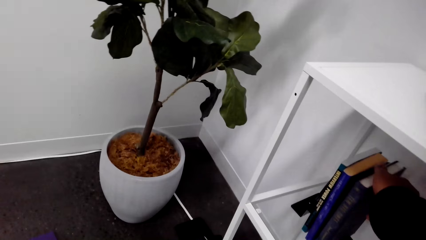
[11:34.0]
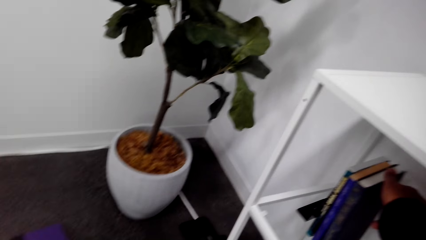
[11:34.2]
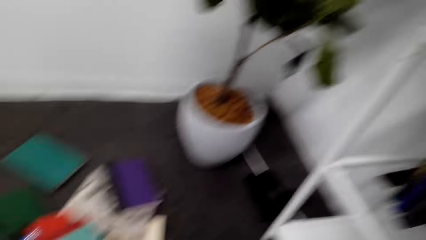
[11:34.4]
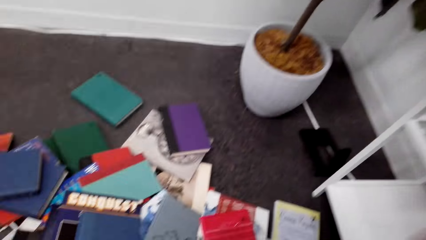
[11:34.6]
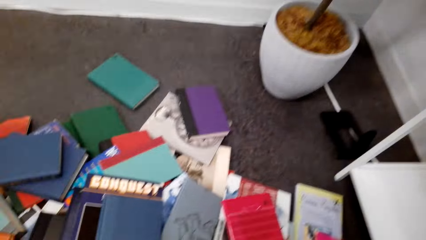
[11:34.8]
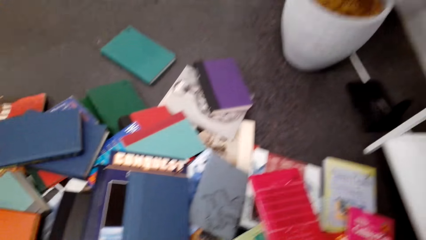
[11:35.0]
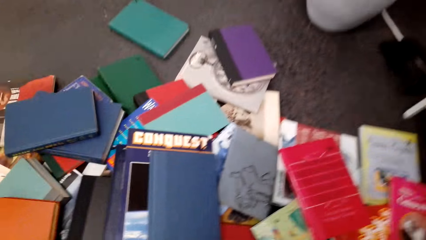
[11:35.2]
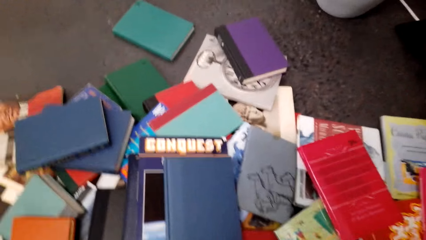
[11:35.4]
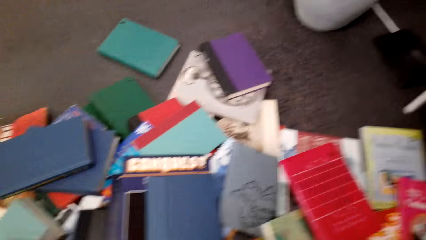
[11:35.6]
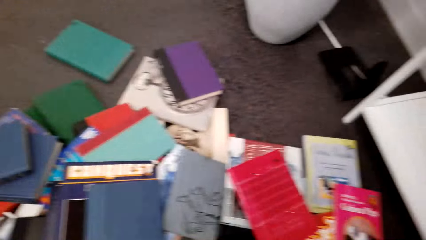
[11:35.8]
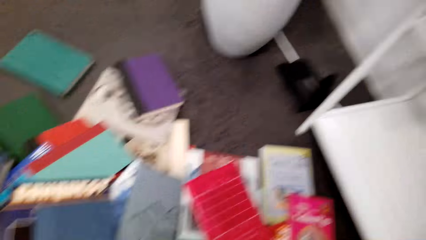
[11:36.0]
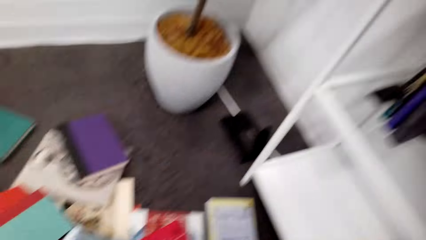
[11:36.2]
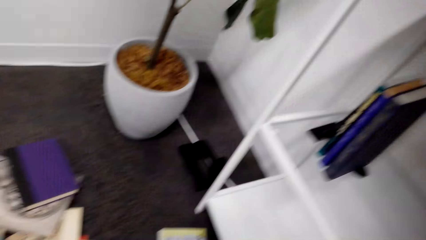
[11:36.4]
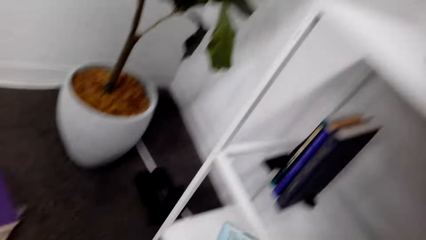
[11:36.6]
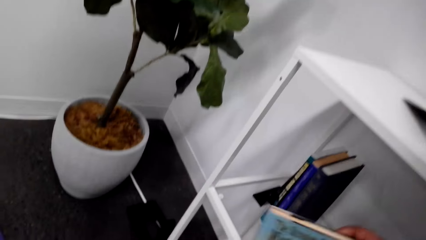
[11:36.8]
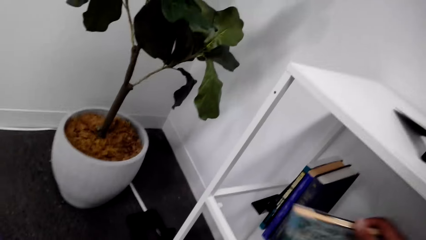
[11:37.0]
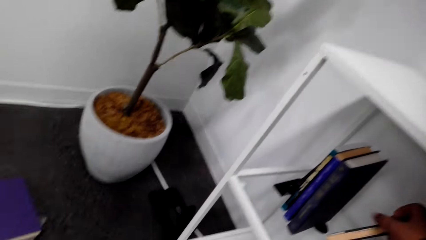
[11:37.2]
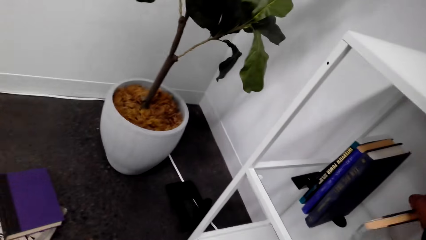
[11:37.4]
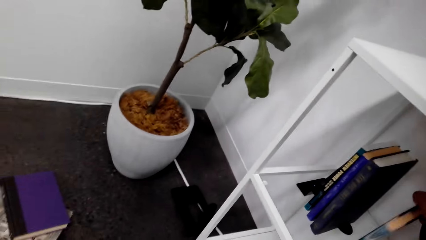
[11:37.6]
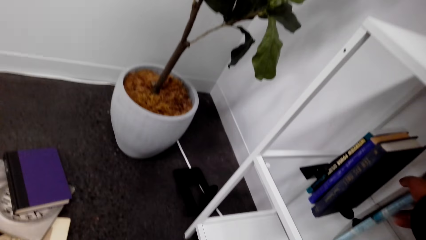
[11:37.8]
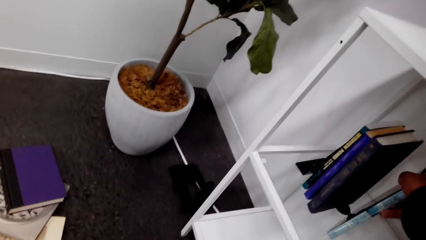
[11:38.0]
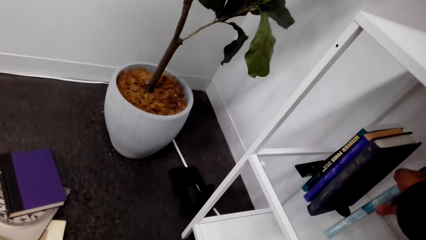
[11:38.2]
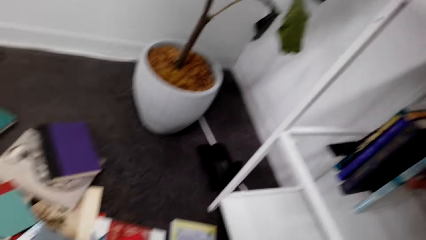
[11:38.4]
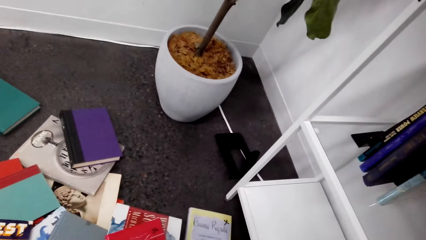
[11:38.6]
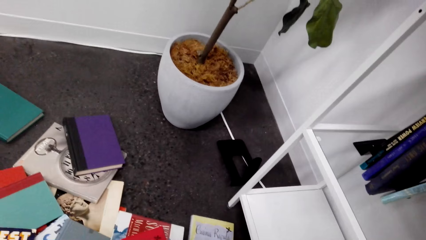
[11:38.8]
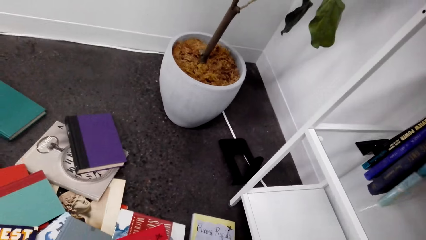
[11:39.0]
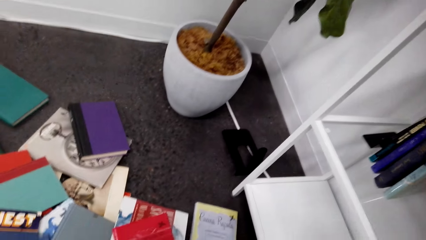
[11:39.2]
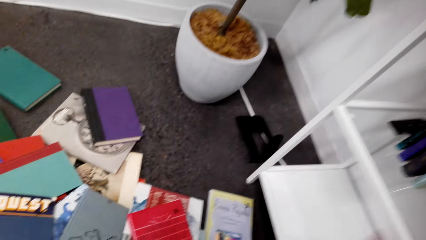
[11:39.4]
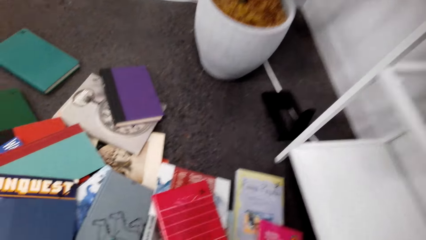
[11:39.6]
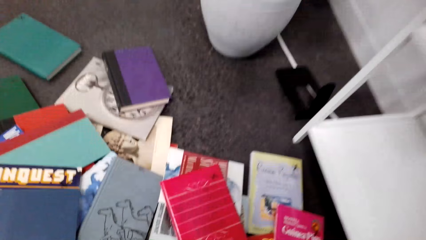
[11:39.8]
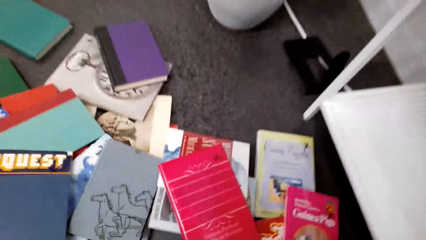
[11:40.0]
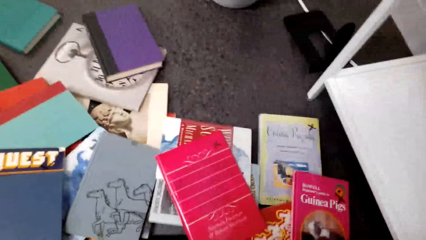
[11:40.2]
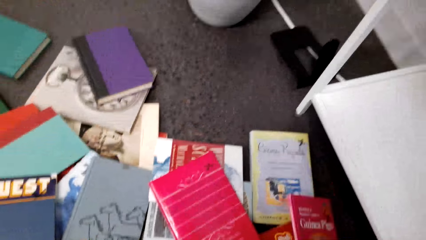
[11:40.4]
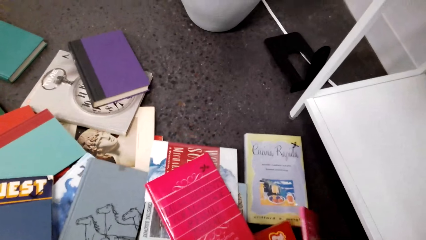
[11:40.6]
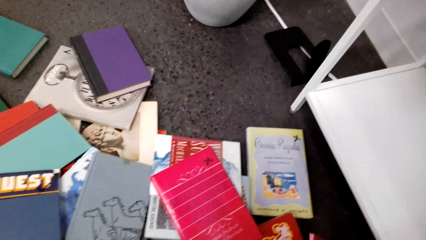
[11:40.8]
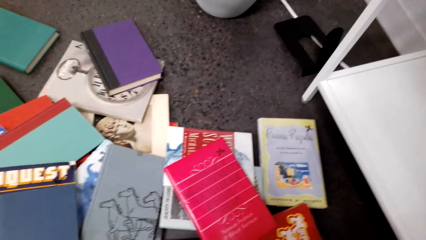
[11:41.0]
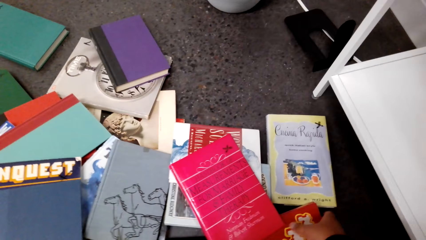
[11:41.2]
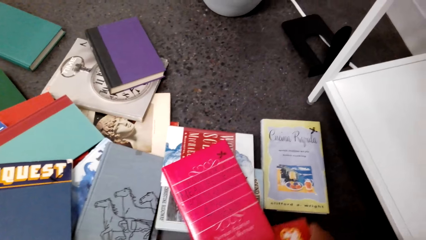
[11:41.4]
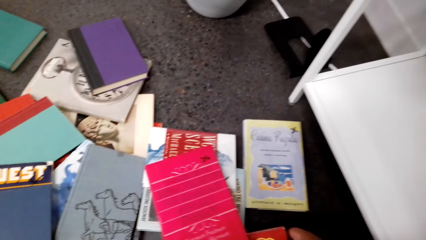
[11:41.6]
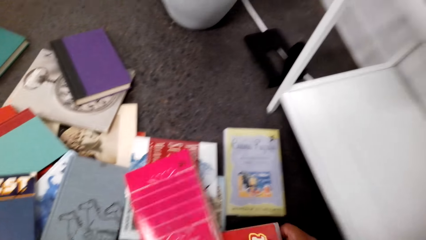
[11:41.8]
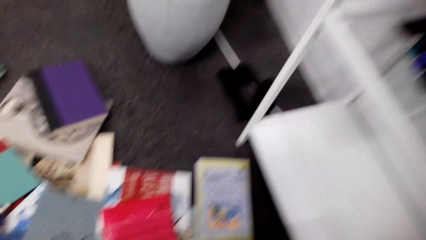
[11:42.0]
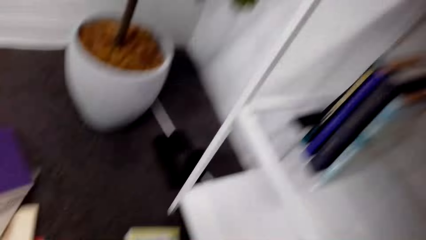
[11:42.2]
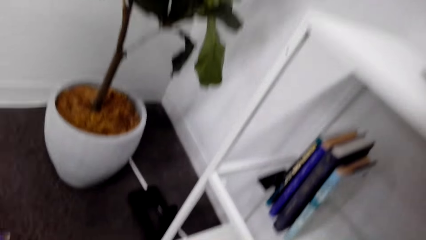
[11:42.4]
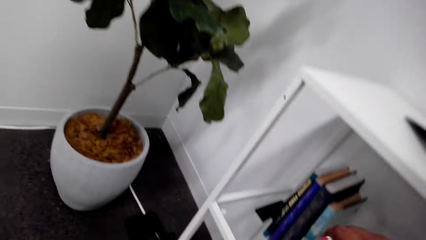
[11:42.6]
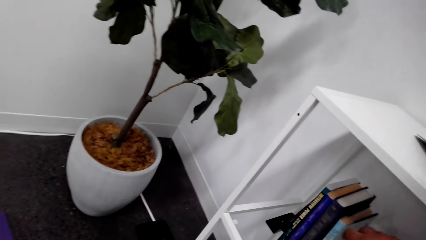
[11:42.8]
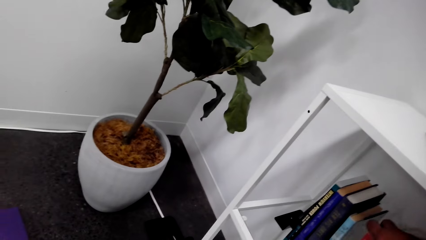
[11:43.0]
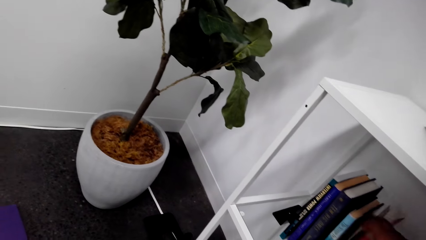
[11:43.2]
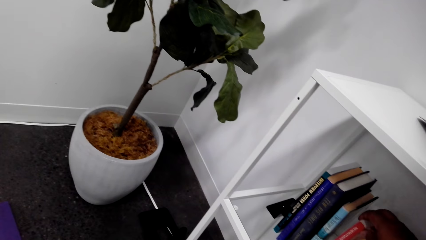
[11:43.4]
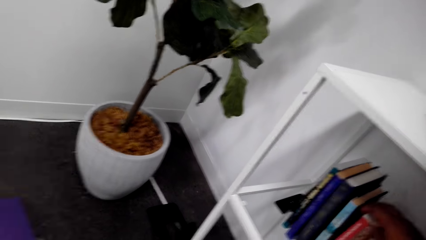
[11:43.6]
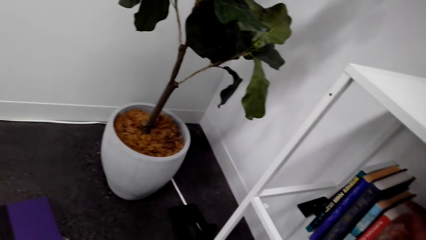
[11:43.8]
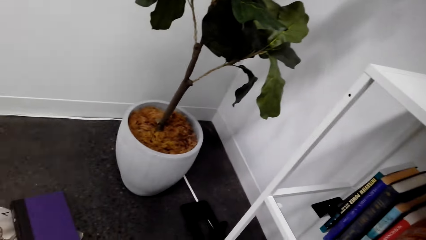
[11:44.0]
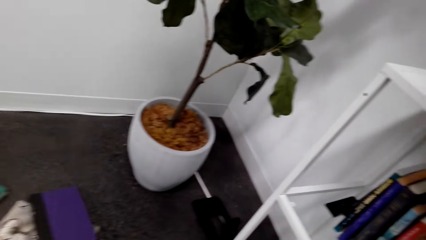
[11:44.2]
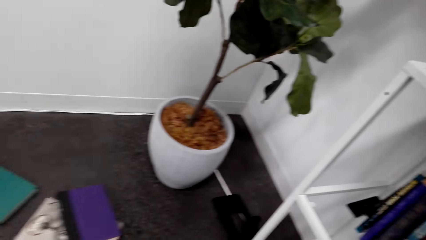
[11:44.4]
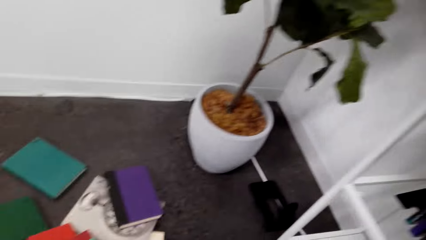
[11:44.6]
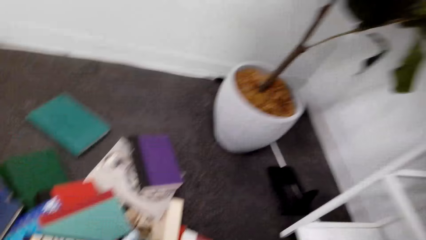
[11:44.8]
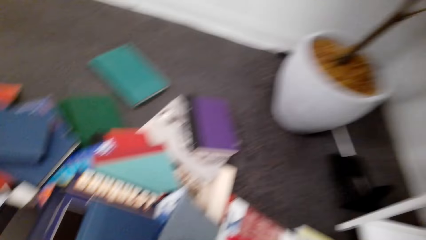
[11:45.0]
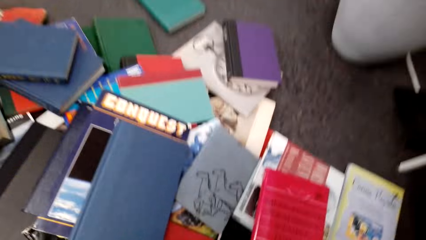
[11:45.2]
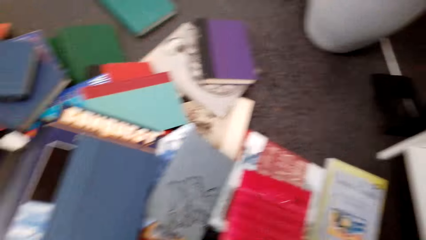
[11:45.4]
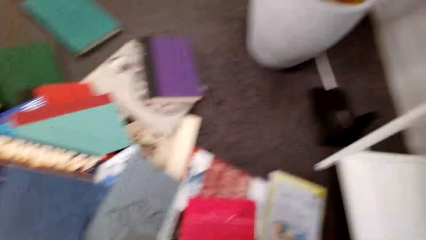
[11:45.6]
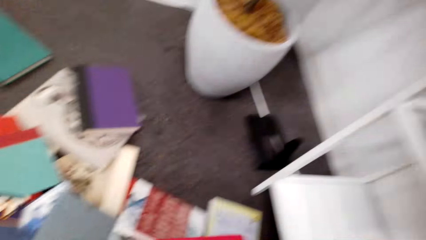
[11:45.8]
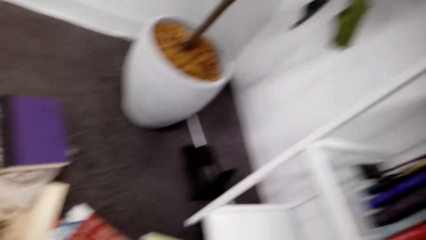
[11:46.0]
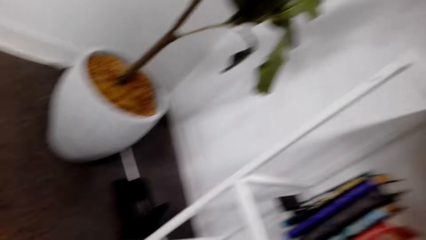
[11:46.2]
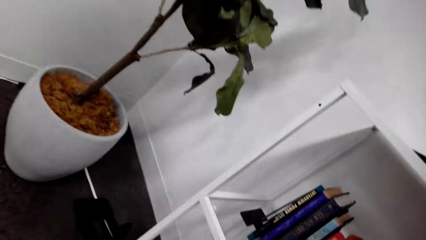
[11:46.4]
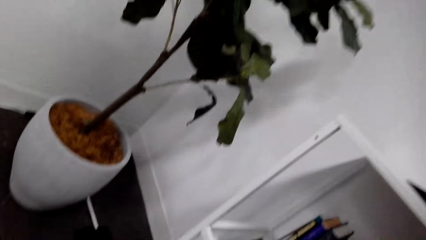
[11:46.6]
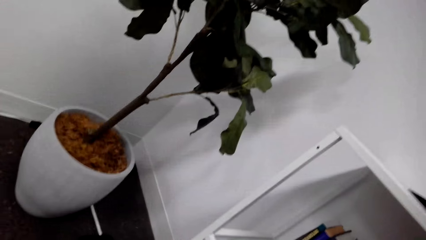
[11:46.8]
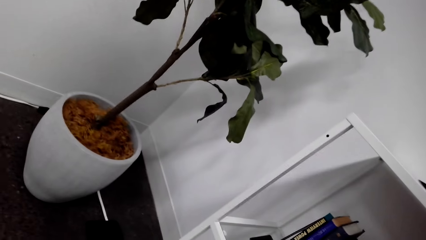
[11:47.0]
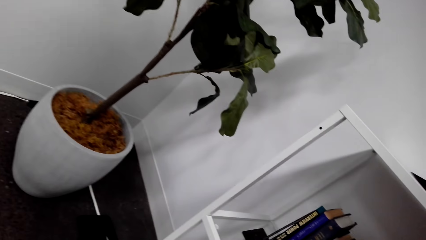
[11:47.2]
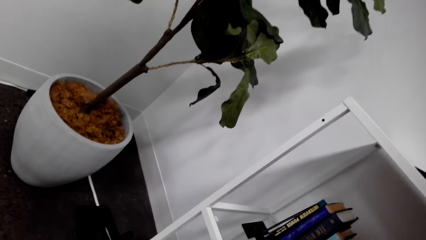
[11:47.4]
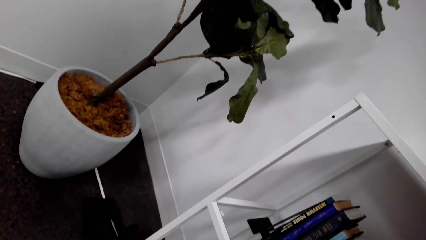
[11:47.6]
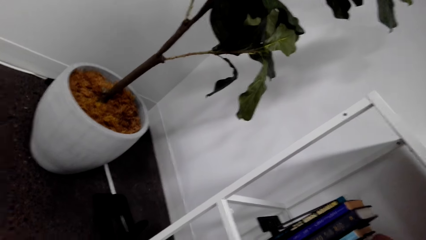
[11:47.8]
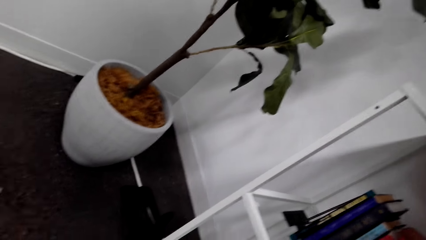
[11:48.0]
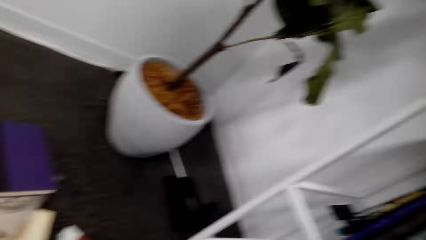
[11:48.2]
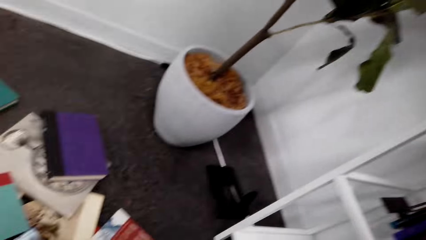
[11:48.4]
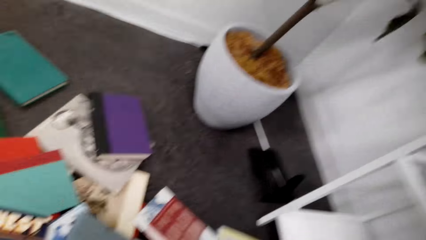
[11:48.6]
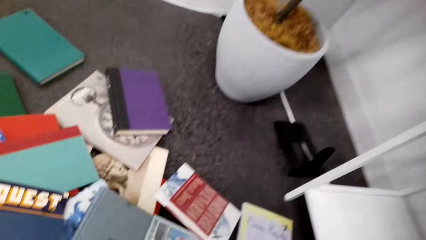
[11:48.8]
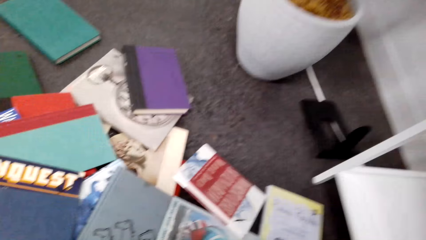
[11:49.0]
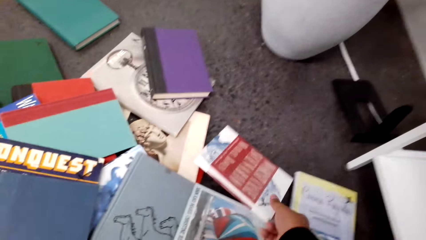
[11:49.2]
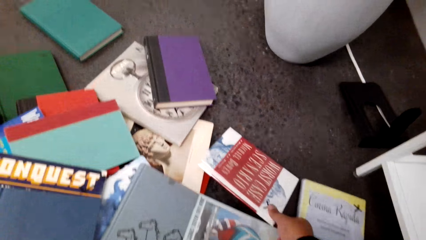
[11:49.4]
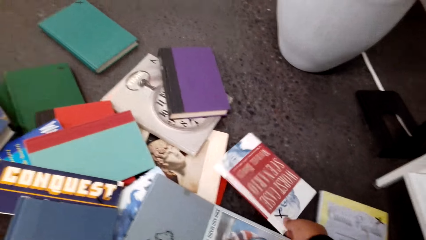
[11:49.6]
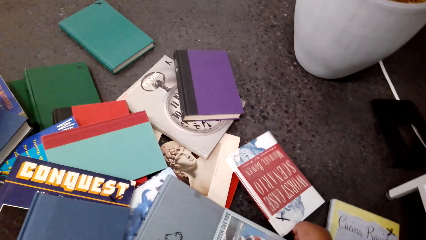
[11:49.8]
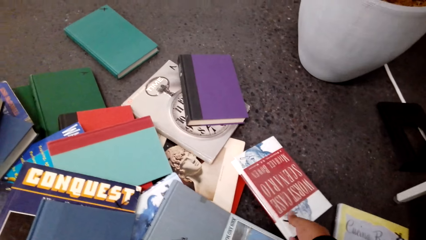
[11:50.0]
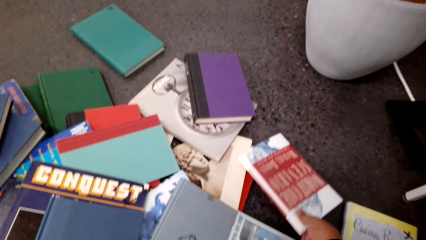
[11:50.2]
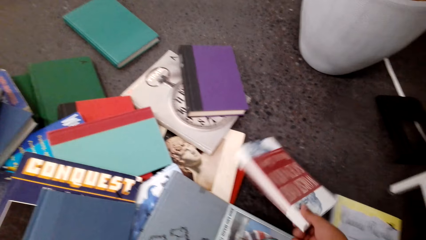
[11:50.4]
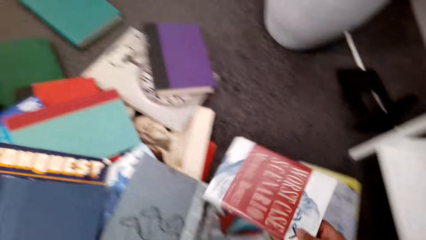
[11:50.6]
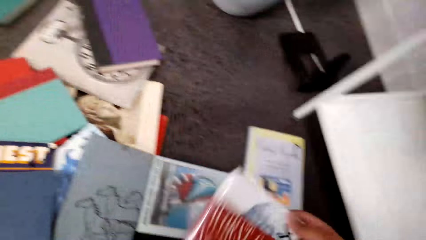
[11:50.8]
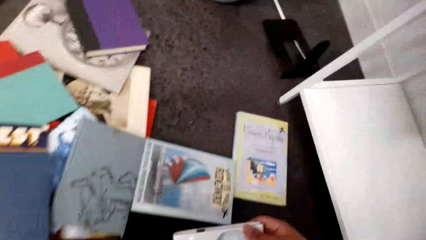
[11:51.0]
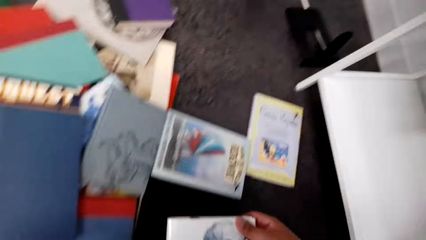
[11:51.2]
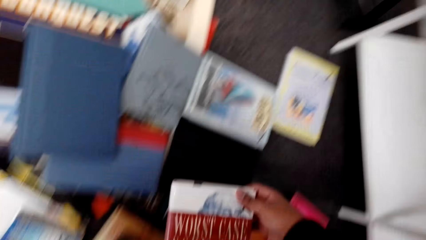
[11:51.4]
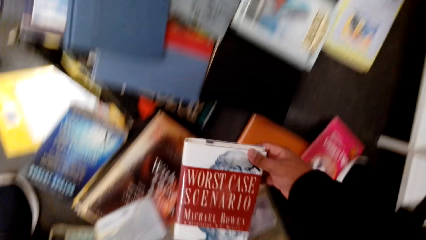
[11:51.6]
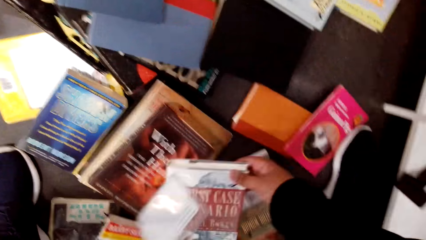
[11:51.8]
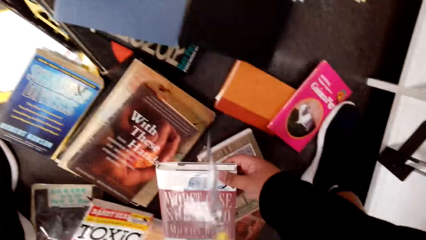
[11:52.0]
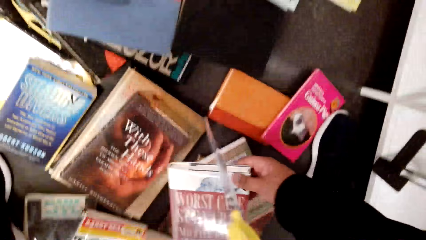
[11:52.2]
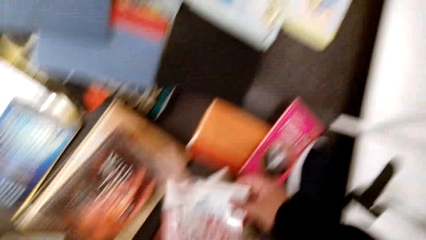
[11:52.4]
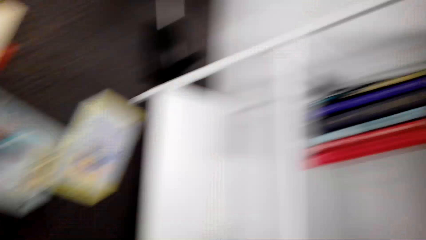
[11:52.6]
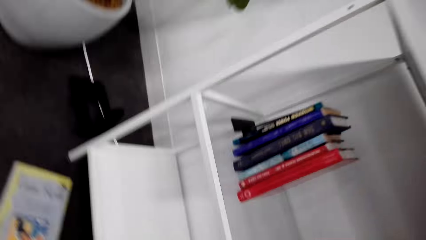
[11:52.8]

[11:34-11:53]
The camera wearer places the book on a book holder. They arrange books on the shelf. They look around the floor, pick up a book, and place the book on the book holder. They look around the floor, move a book, pick up a book, and place the book on the book holder. They look around the floor, pick up a book, and place the book on the book holder. They look around the floor, pick up a book, and look around the floor.
